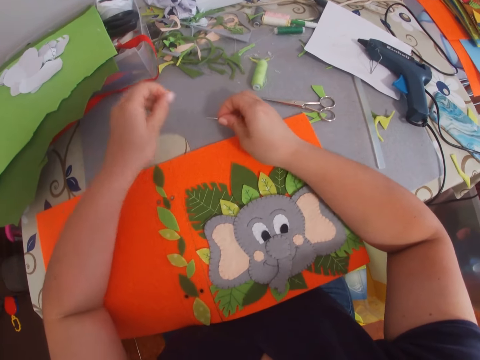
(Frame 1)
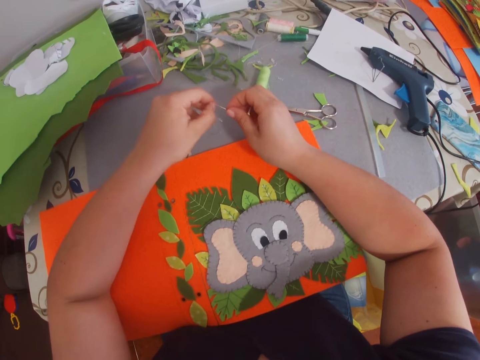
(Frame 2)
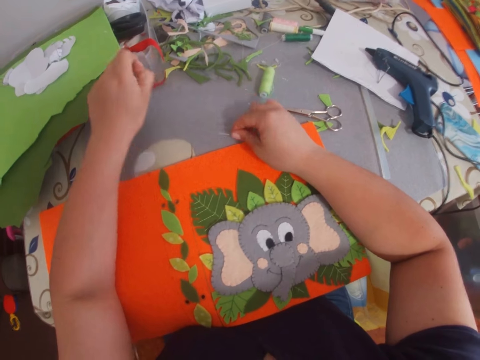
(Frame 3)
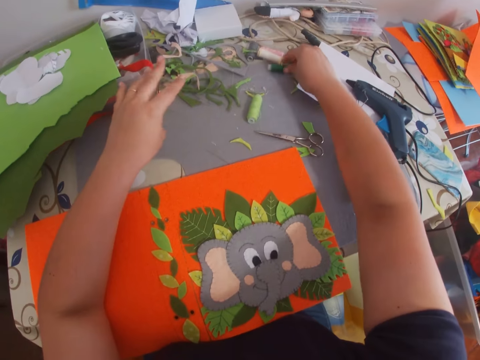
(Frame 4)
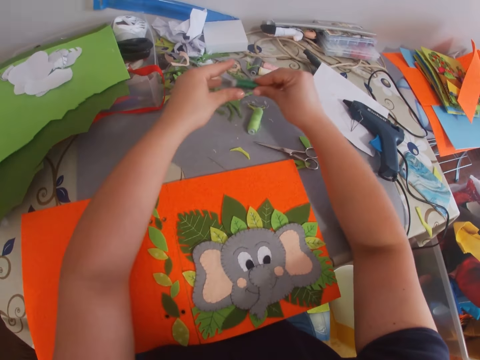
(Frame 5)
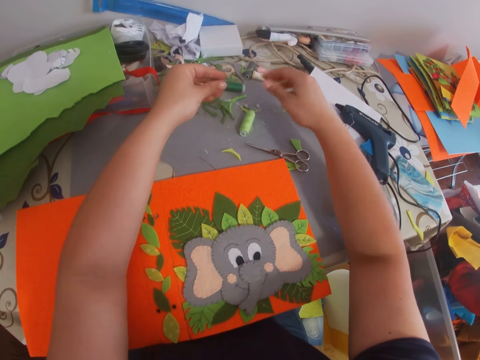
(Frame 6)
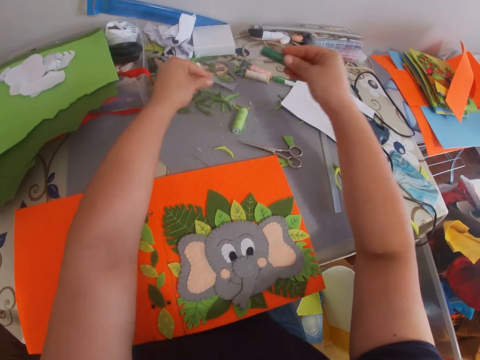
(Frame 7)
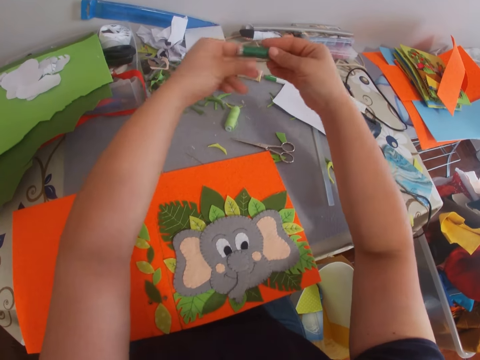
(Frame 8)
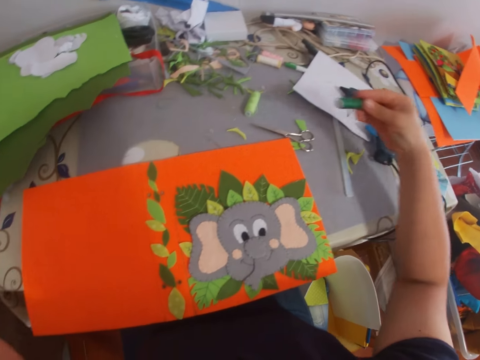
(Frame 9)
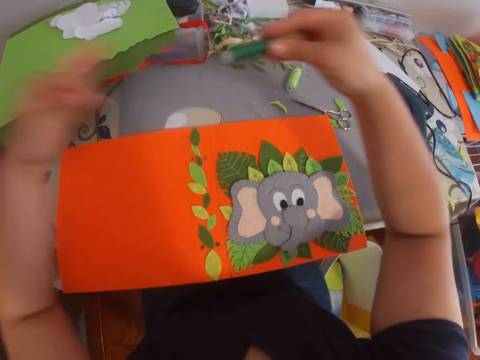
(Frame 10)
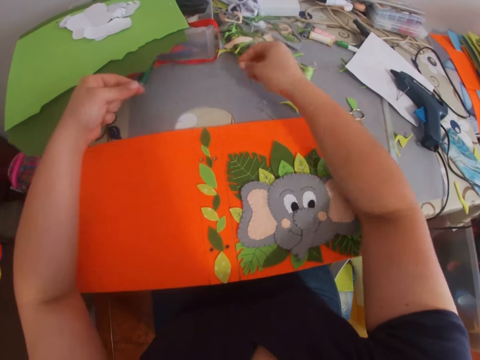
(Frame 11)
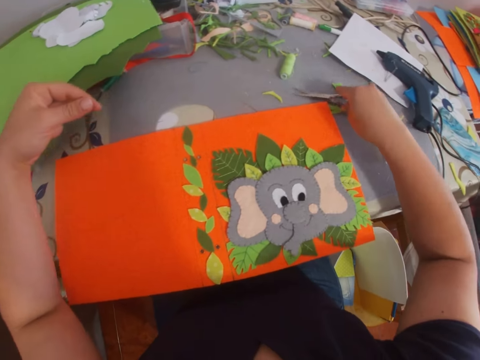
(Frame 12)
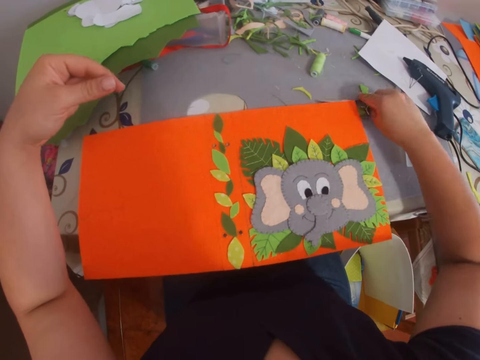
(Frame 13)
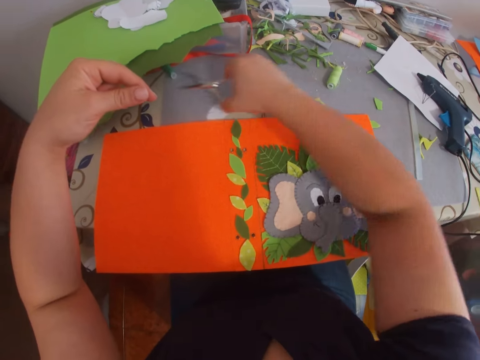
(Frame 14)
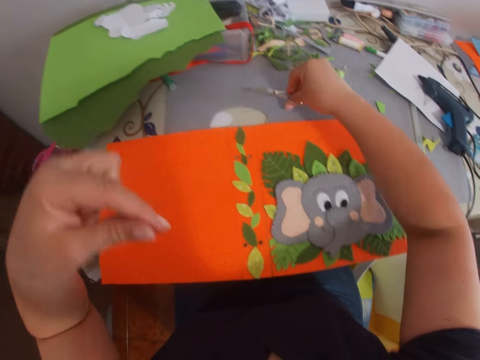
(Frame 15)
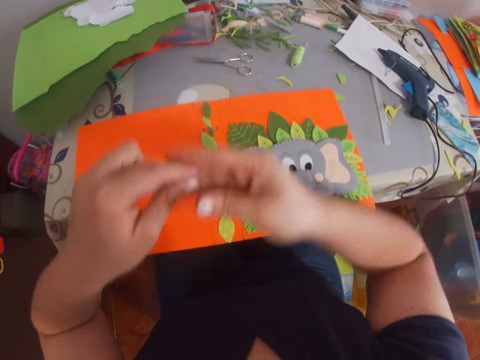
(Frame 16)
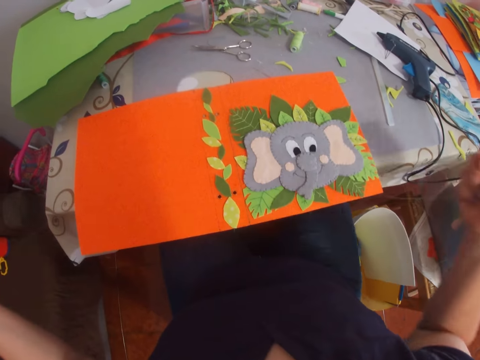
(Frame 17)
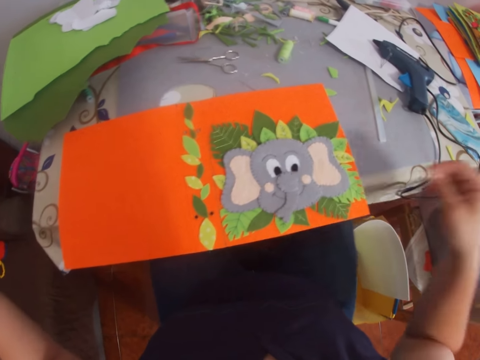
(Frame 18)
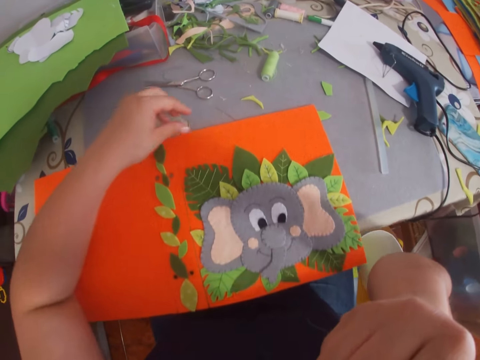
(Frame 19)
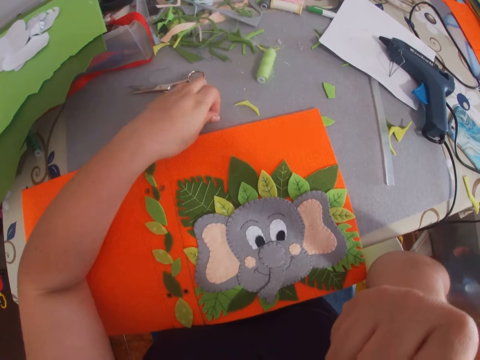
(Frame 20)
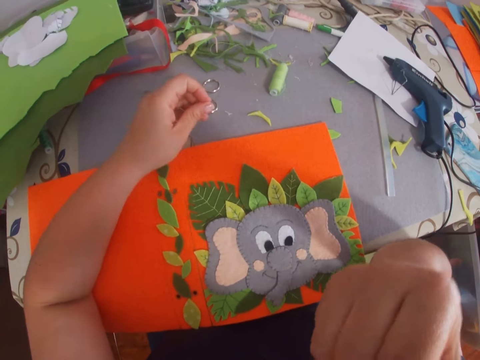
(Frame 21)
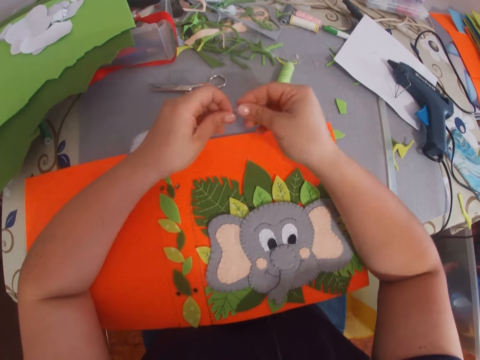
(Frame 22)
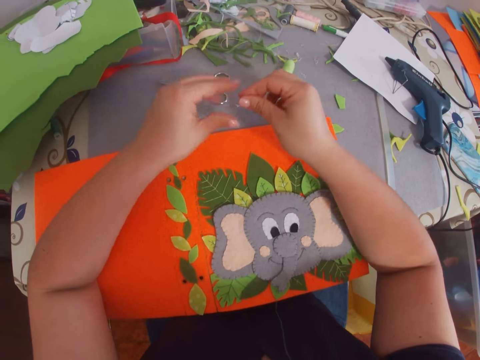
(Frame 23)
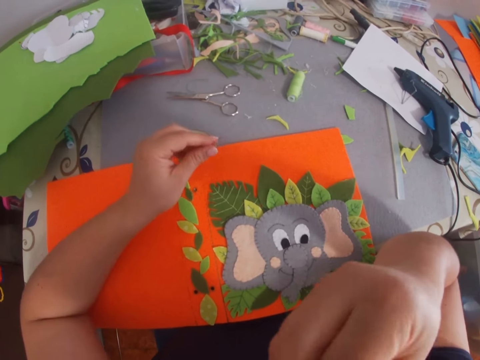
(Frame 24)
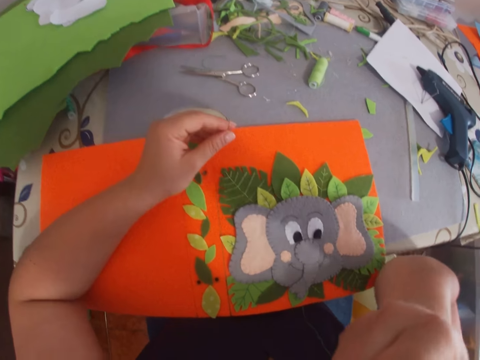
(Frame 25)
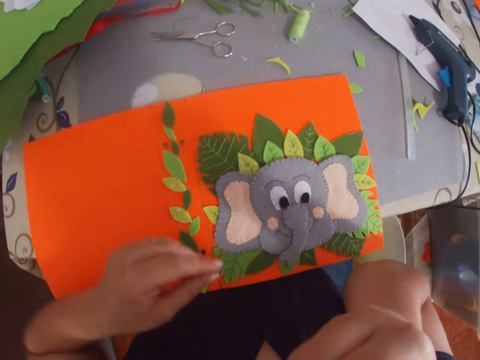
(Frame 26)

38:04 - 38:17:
The camera wearer removes the thread from the needle. She puts down the needle. She picks up a thread from the table. She removes glue on the thread. She pulls the thread. She puts down the thread. She picks up a pair of scissors from the table. She cuts the thread with the scissors. She places the pair of scissors on the table. She straightens the thread. She holds the thread with her mouth. She picks up the needle from the table.

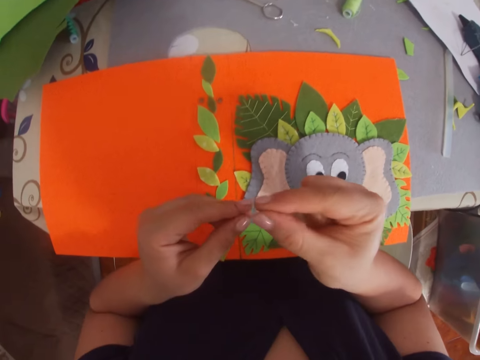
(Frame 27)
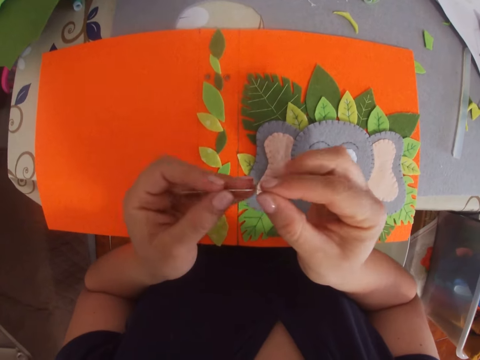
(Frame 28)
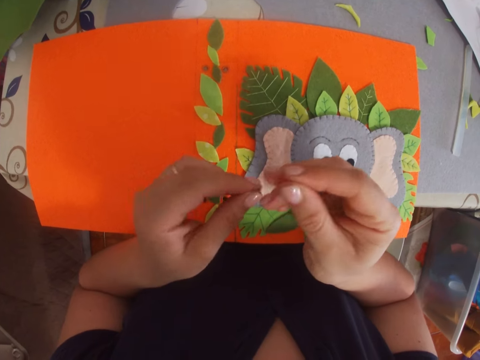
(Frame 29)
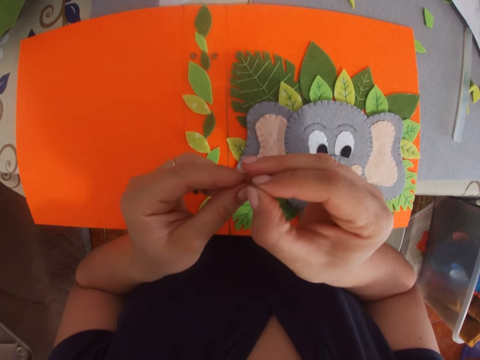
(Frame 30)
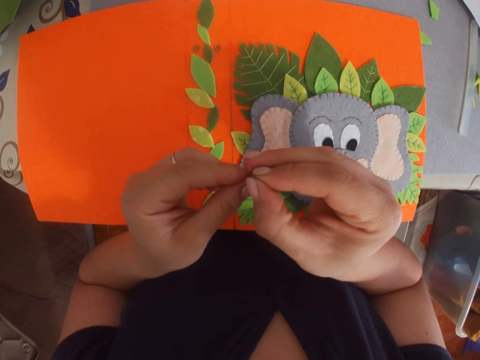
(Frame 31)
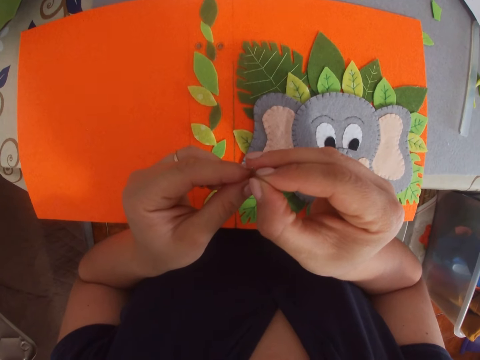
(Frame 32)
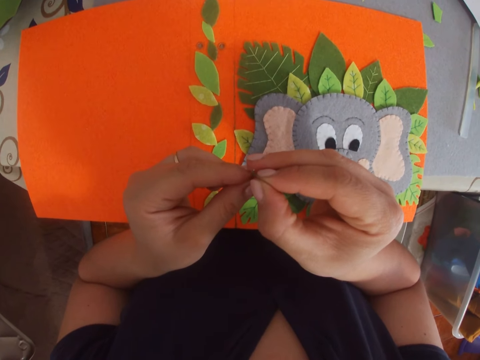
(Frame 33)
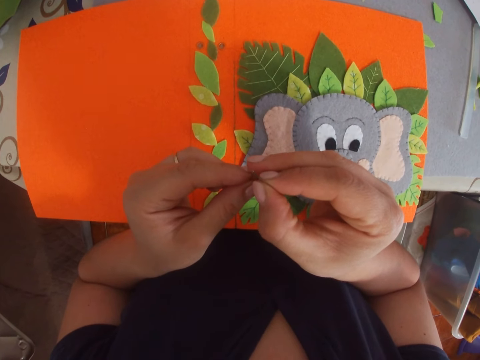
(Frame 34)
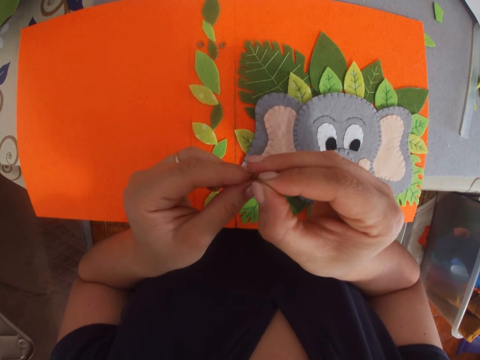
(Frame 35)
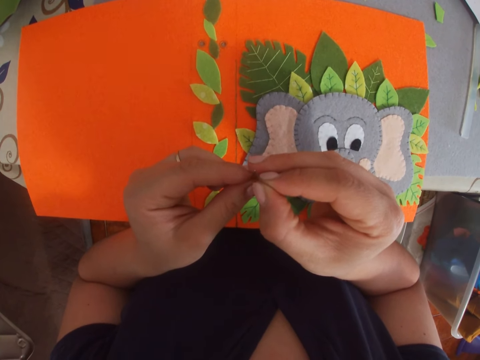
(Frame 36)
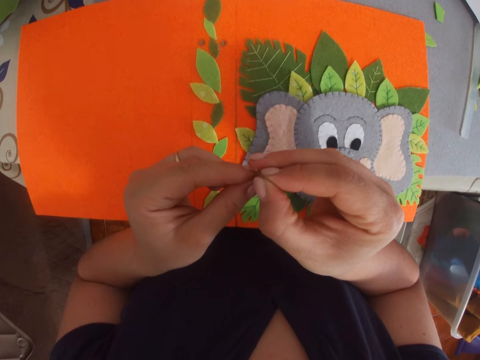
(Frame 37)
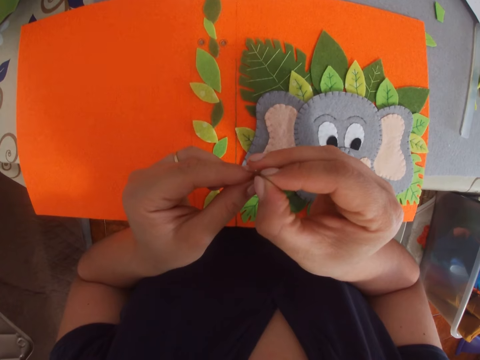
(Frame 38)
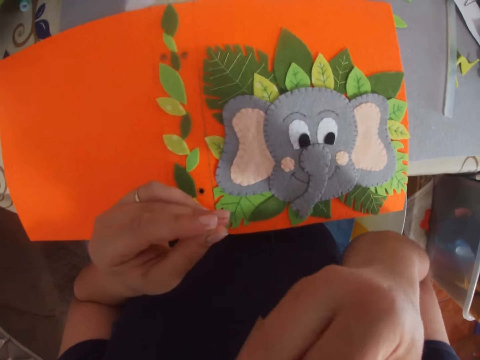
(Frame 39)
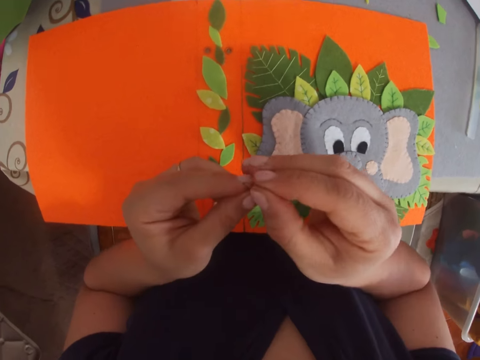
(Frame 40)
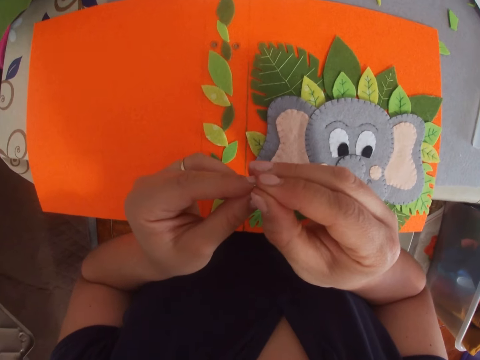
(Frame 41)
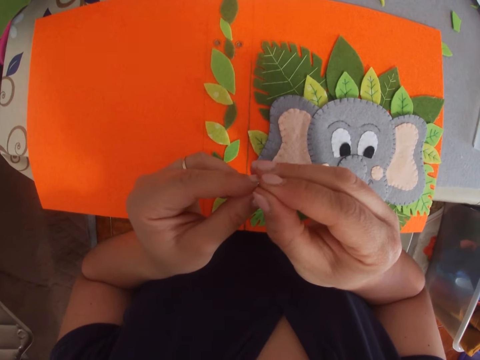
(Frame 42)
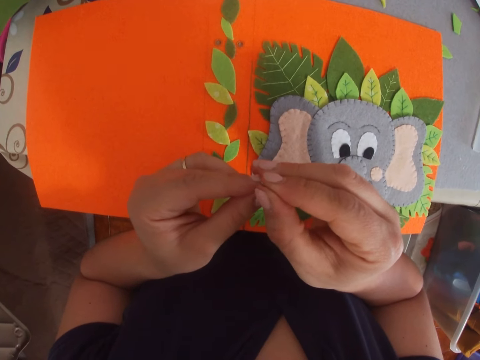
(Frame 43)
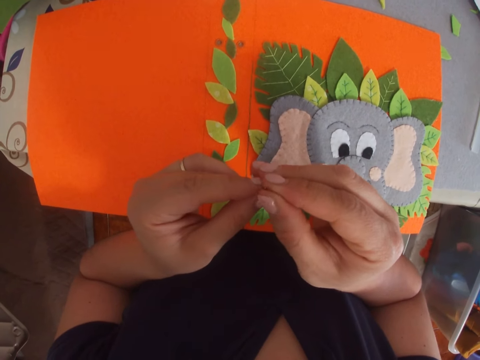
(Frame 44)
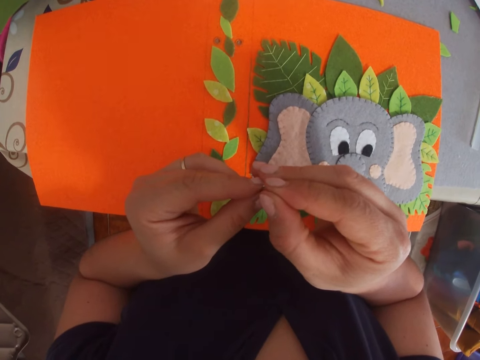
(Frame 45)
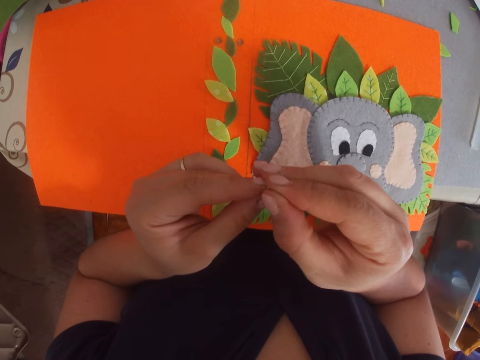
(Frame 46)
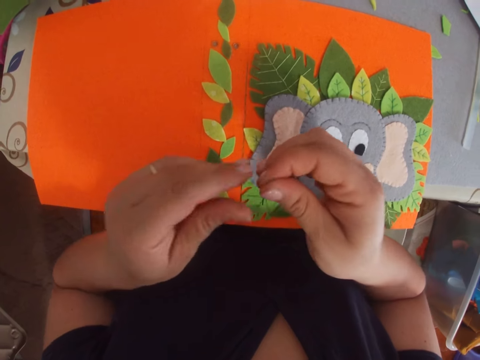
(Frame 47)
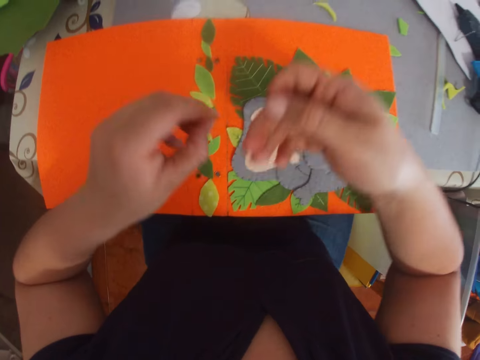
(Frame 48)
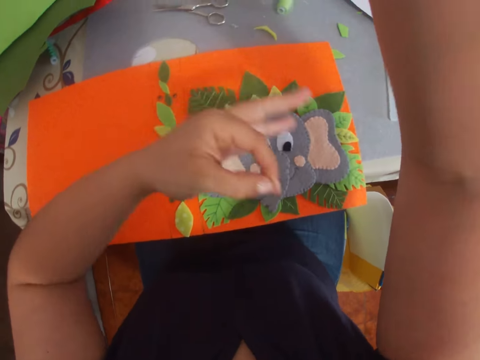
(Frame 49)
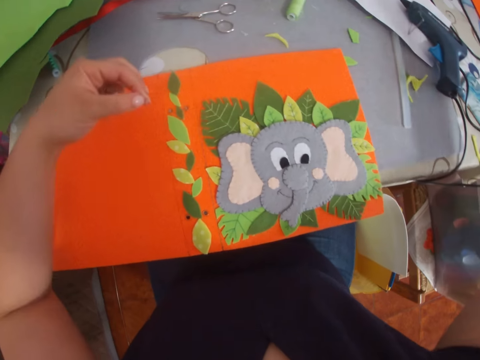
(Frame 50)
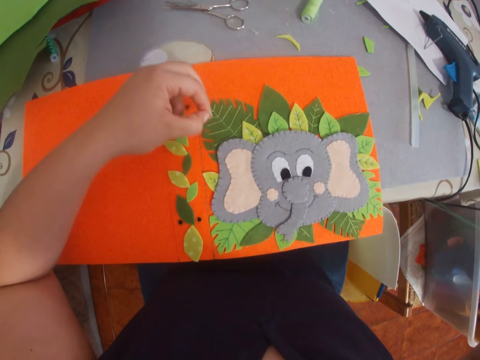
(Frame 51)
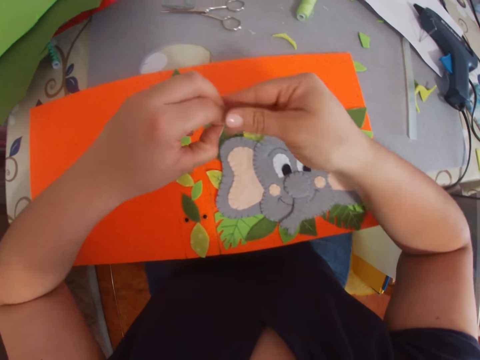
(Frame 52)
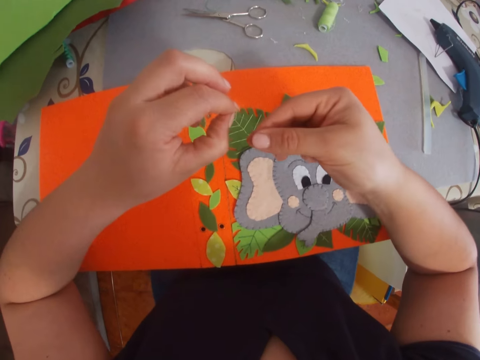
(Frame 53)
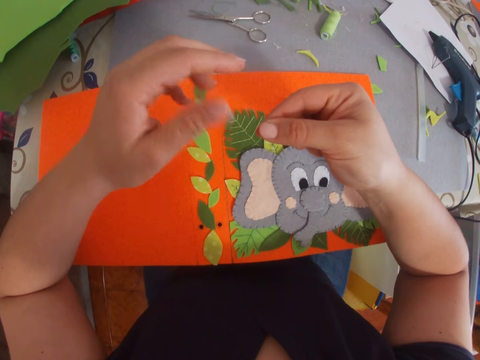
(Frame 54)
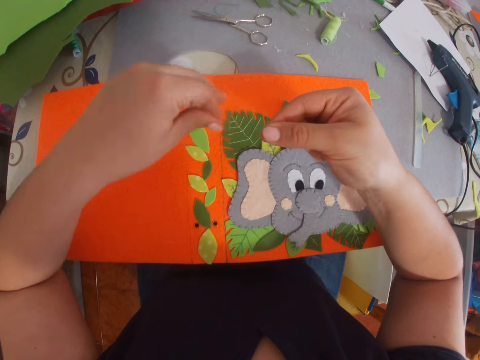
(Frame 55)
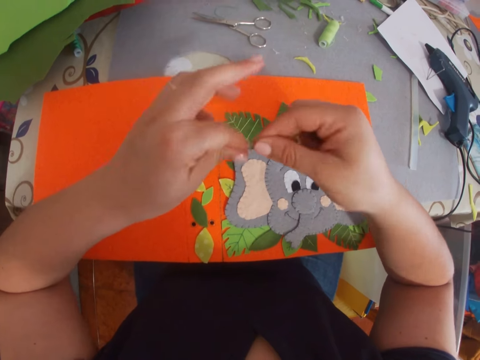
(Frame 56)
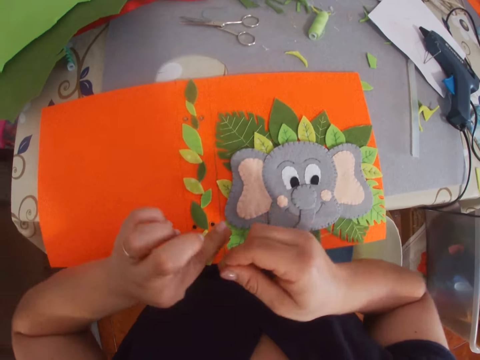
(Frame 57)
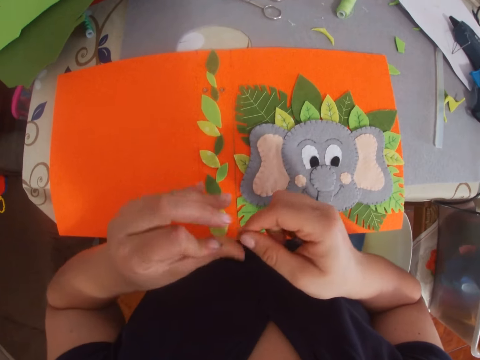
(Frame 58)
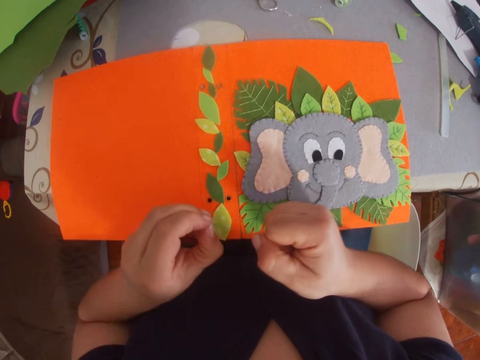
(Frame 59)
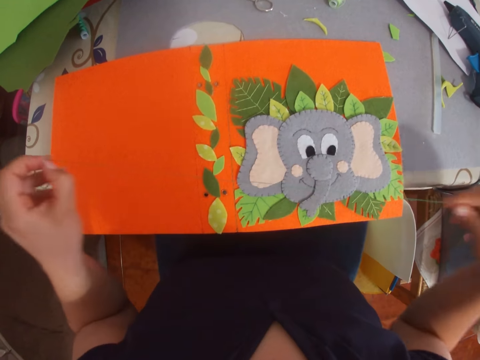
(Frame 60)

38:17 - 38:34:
The camera wearer tries to put a thread in a needle hole. They put the thread in the mouth. They put the thread in the needle hole. They pull the thread. They tie a knot on the thread.
